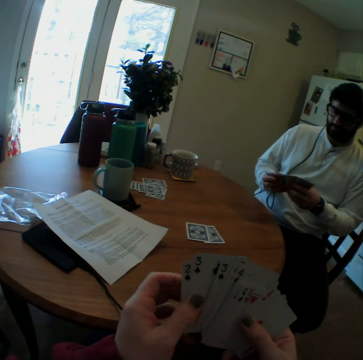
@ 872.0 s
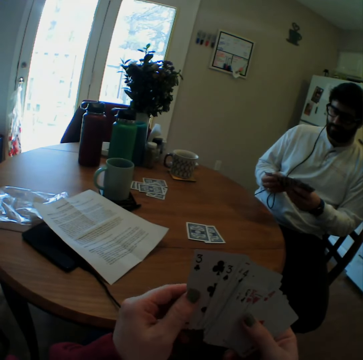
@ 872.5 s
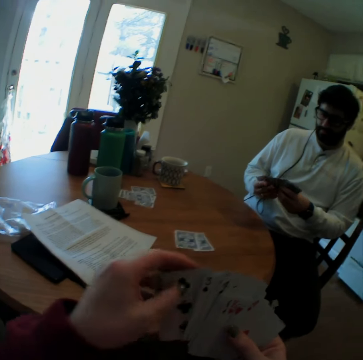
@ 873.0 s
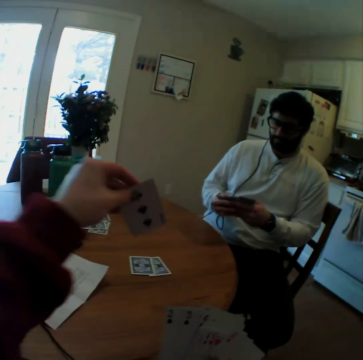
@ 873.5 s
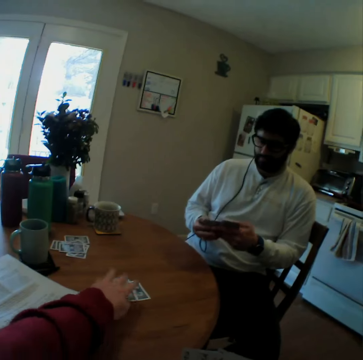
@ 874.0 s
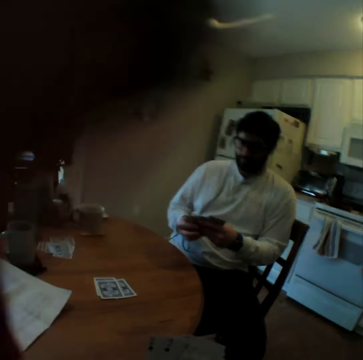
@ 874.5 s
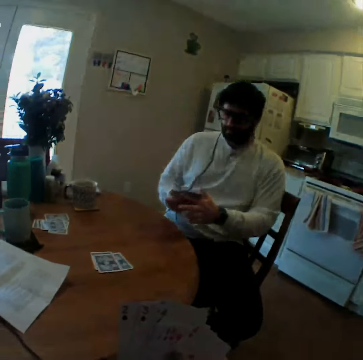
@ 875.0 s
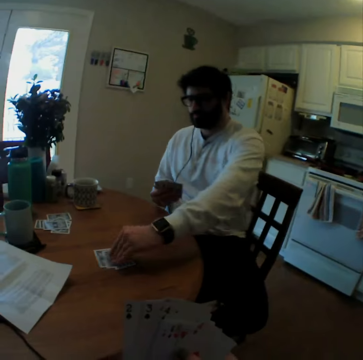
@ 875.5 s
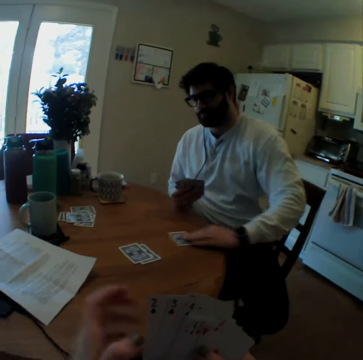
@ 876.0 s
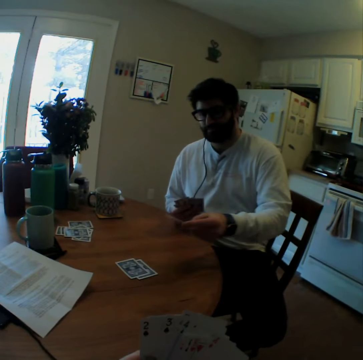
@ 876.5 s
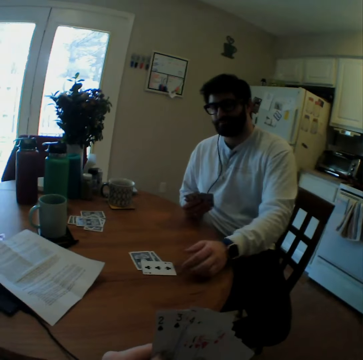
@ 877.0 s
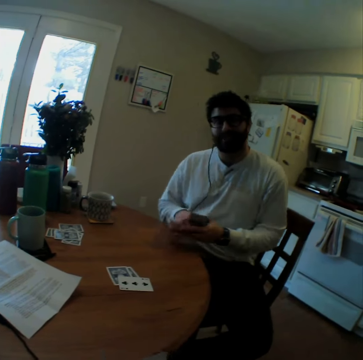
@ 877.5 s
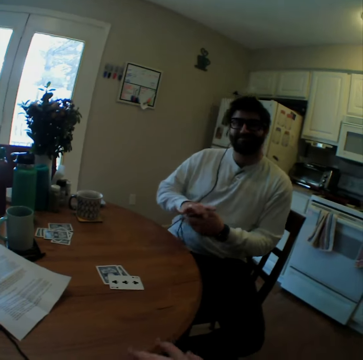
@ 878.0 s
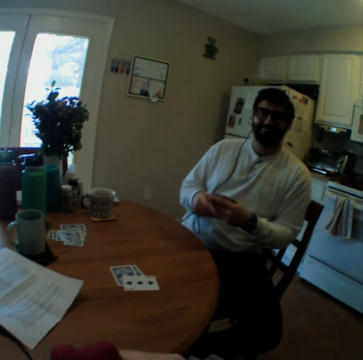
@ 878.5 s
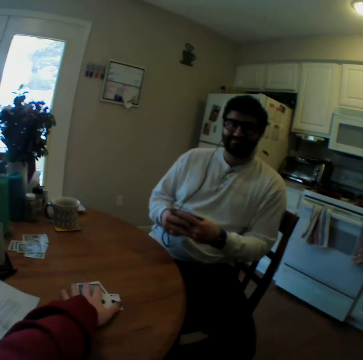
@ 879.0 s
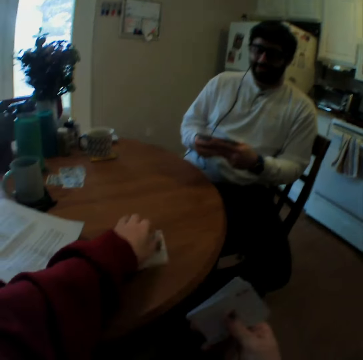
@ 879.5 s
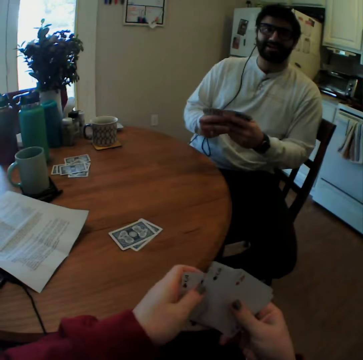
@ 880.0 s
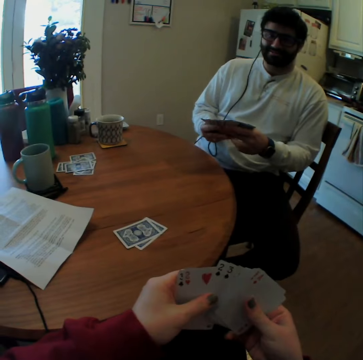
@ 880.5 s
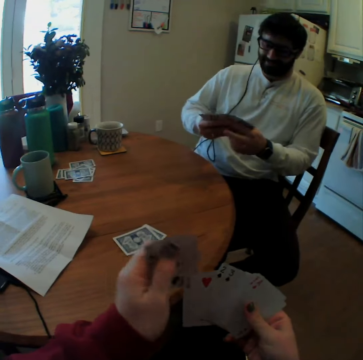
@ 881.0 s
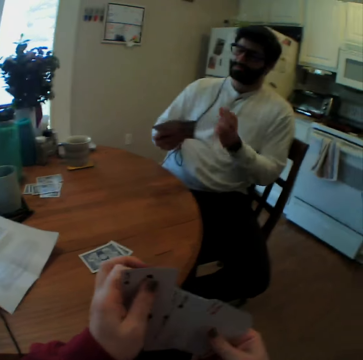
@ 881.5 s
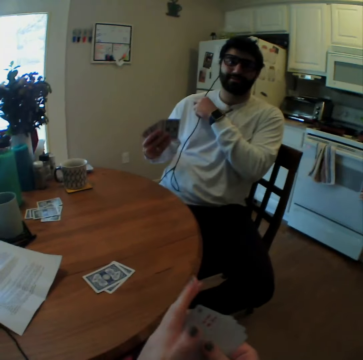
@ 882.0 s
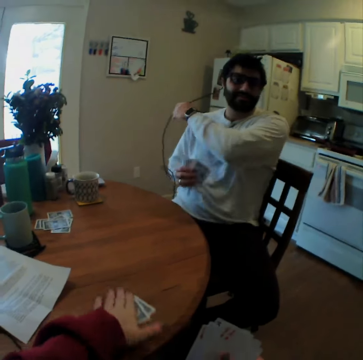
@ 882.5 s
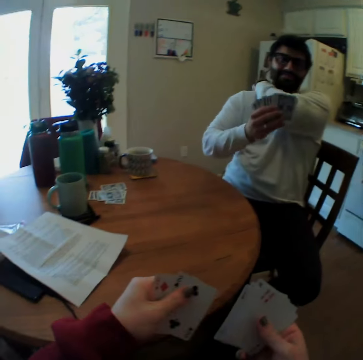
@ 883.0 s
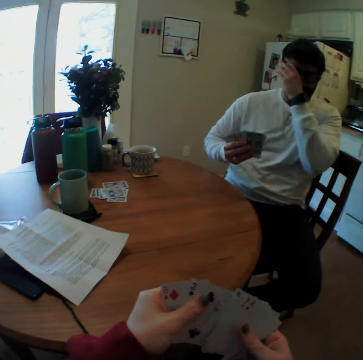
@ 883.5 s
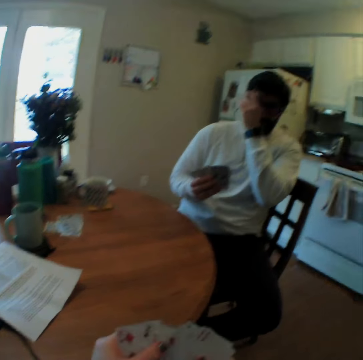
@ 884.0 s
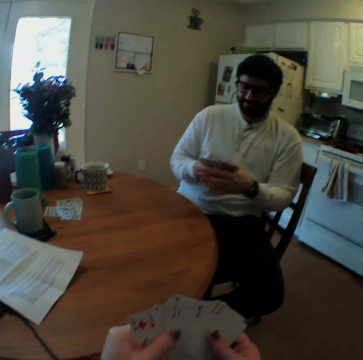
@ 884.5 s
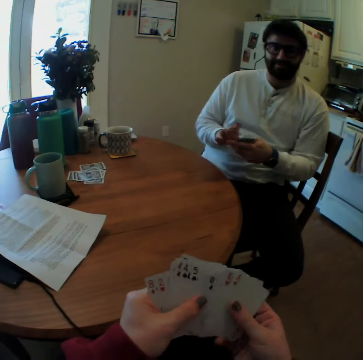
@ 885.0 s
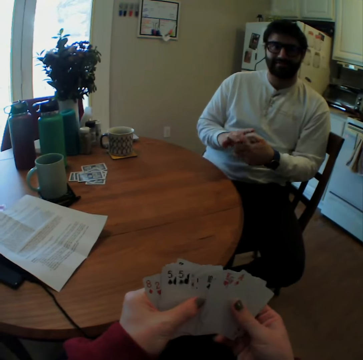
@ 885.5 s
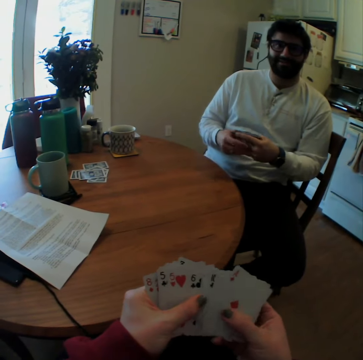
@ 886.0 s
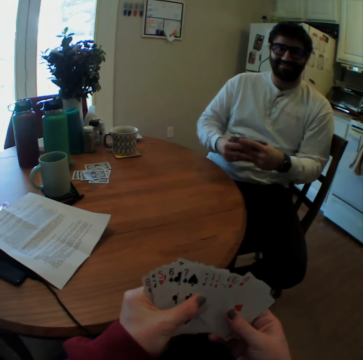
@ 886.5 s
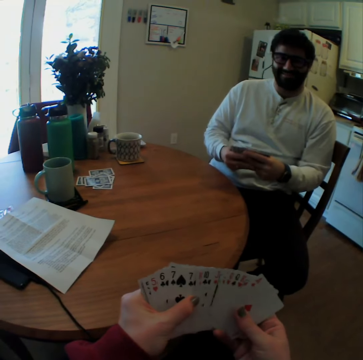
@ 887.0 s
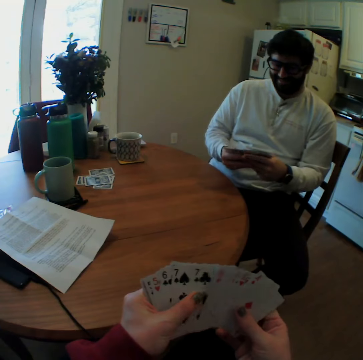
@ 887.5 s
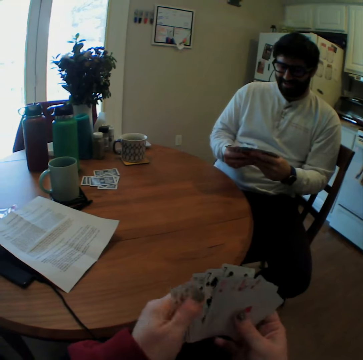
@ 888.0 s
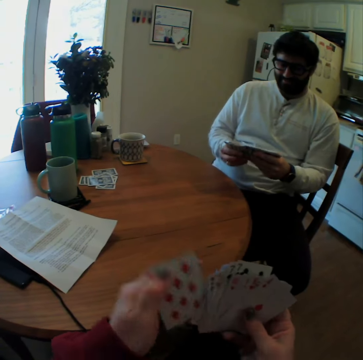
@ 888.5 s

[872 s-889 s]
The camera wearer arranges the playing cards. A man arranges the playing cards. The camera wearer puts a card and plays card games with the man. They raise a hand. The man takes a playing card on the table. The camera wearer lowers the hand. The man looks on the playing card. The camera wearer speaks. The man puts the playing card on the table. The camera wearer takes a playing card from the table, pulls cards, and arranges playing cards. The man arranges the playing cards. The man touches his earphones cable. The man puts the earphones at his back. The man adjusts his goggles. The camera wearer speaks. The man arranges the playing cards.

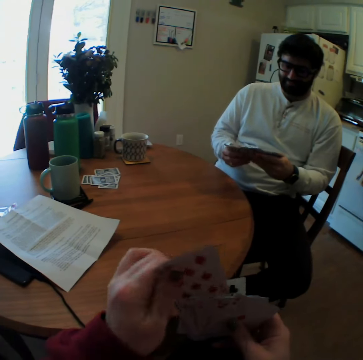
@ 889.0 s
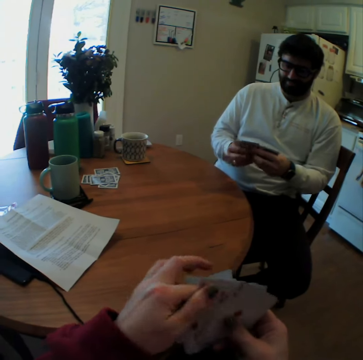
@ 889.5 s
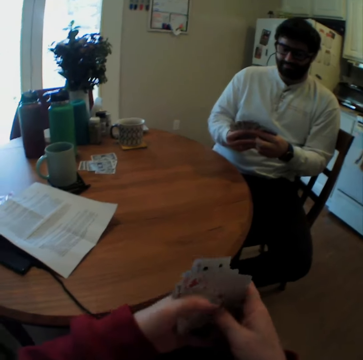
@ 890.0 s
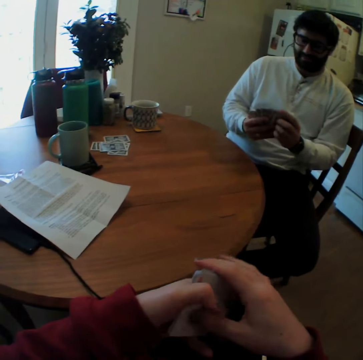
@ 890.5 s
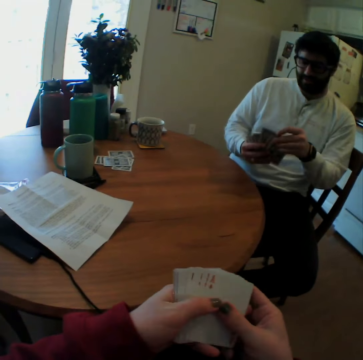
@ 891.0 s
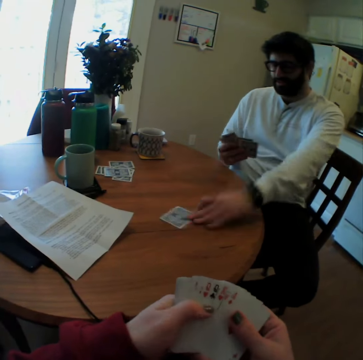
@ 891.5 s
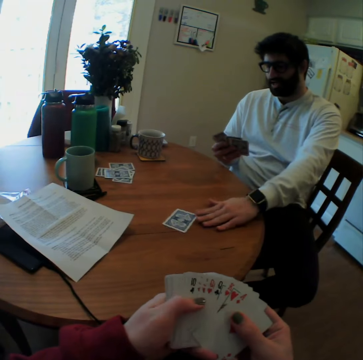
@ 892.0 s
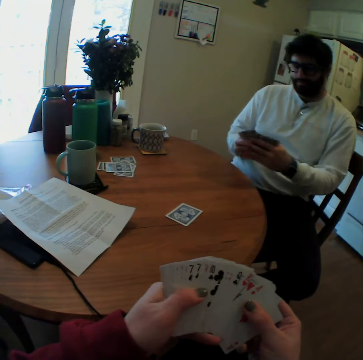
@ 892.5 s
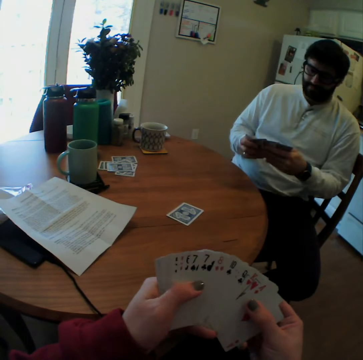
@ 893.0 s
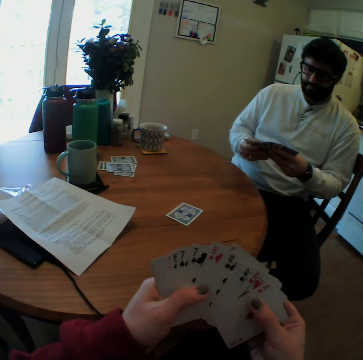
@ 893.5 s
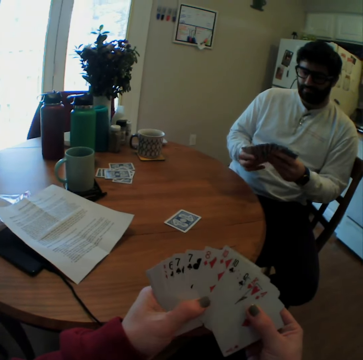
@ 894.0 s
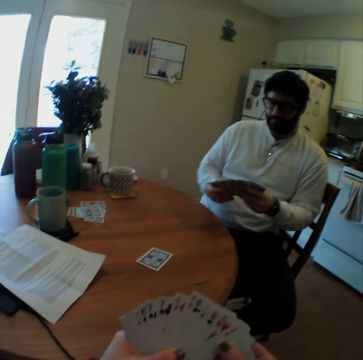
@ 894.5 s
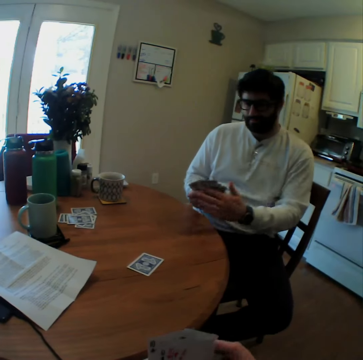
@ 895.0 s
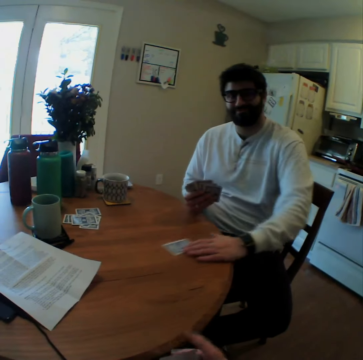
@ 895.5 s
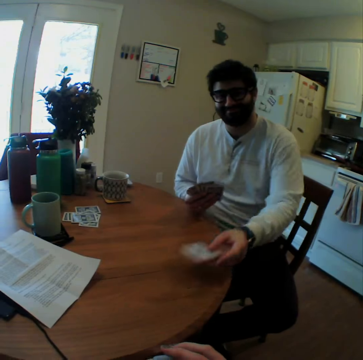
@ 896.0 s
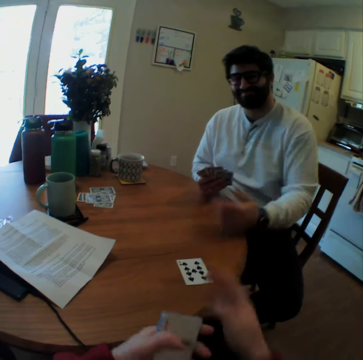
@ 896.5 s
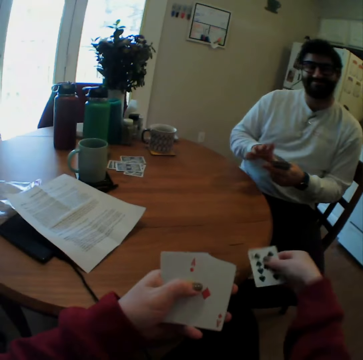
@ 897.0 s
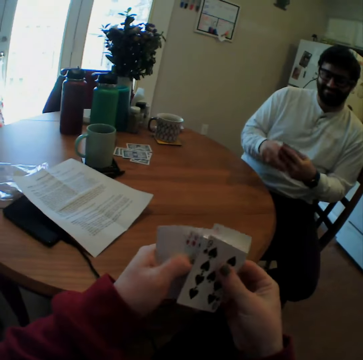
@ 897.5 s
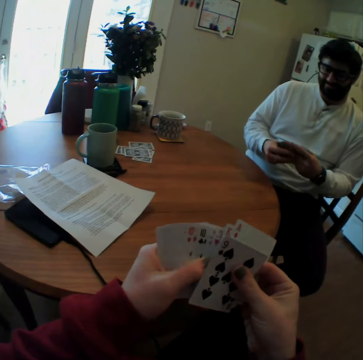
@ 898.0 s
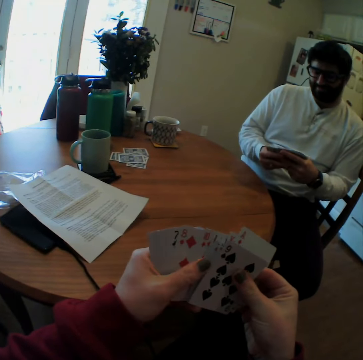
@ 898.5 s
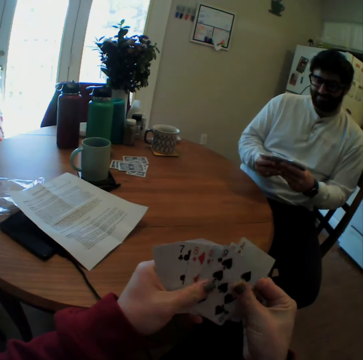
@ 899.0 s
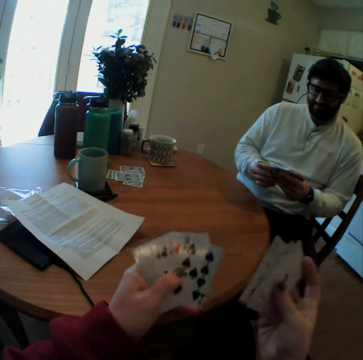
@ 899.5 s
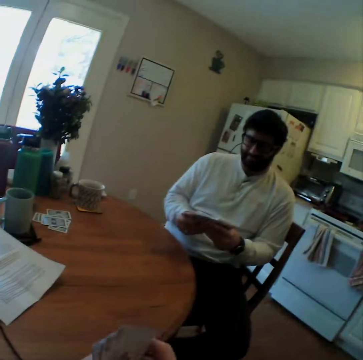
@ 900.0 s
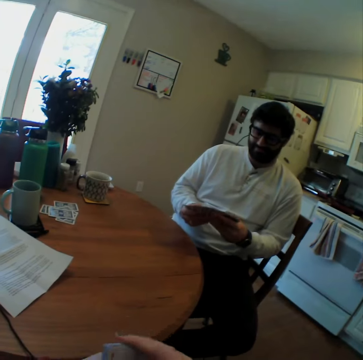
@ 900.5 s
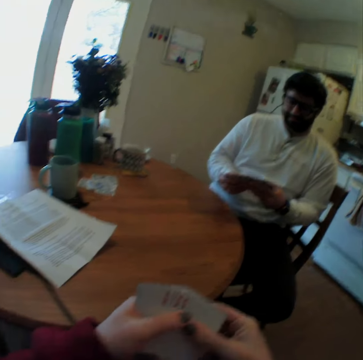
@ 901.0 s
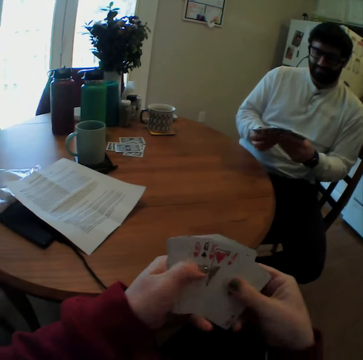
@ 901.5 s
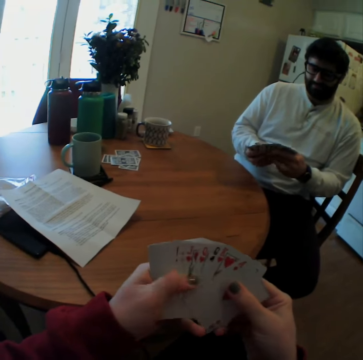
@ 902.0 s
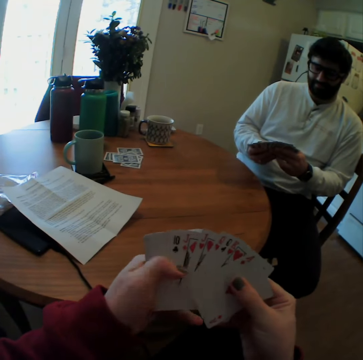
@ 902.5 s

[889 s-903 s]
The camera wearer sighs. A man plays card games with the camera wearer. The man puts a card. The camera wearer speaks. The man takes a playing card from the table. The man turns the card. The man puts back the playing card. The camera wearer takes the playing card on the table. The man arranges the playing cards. The camera wearer arranges the playing cards. They mix the cards.

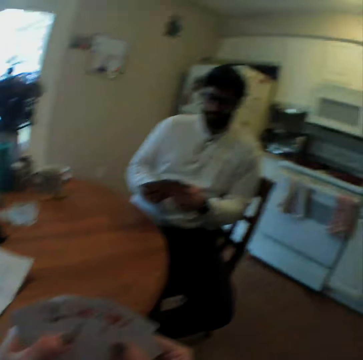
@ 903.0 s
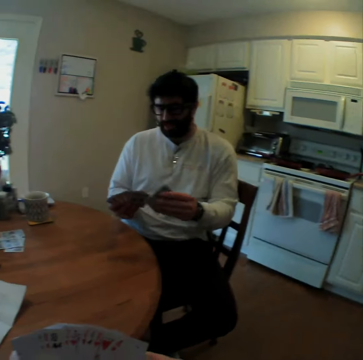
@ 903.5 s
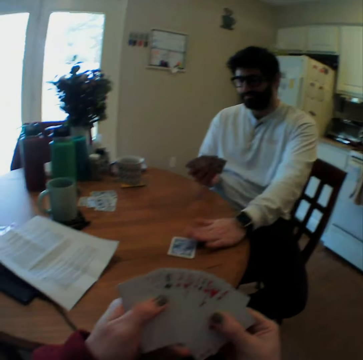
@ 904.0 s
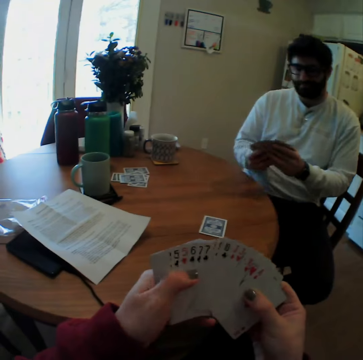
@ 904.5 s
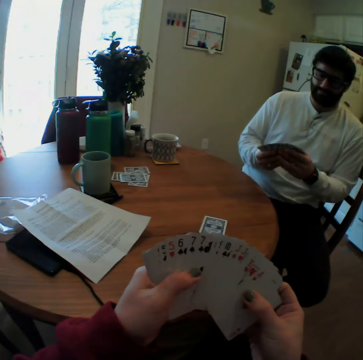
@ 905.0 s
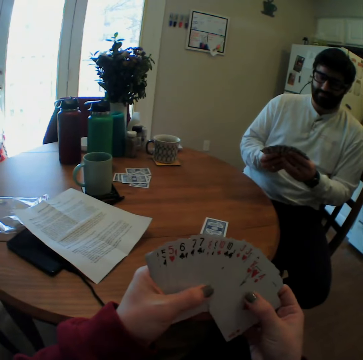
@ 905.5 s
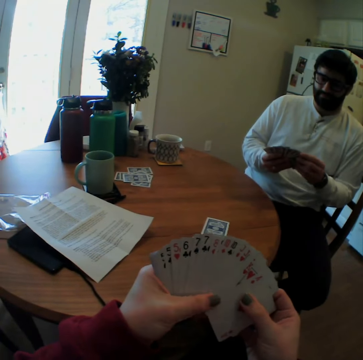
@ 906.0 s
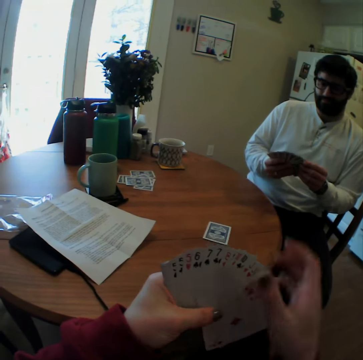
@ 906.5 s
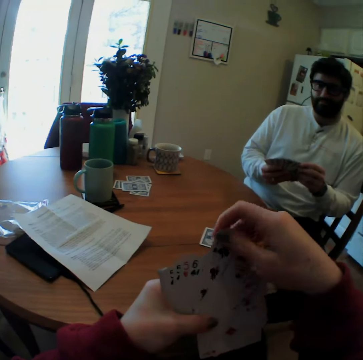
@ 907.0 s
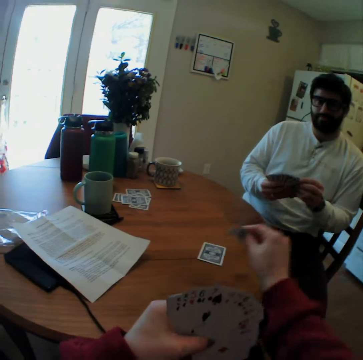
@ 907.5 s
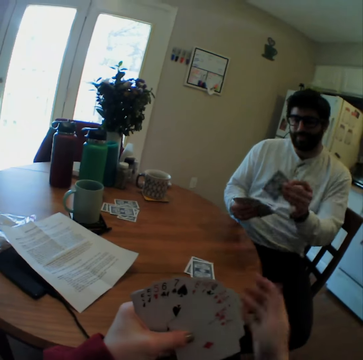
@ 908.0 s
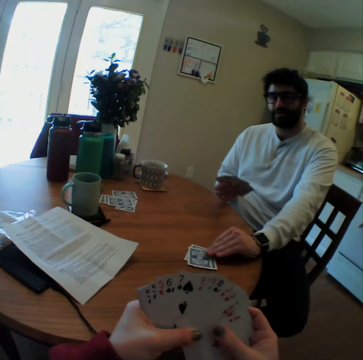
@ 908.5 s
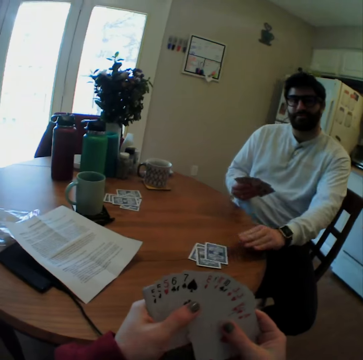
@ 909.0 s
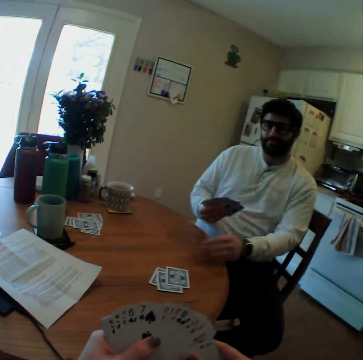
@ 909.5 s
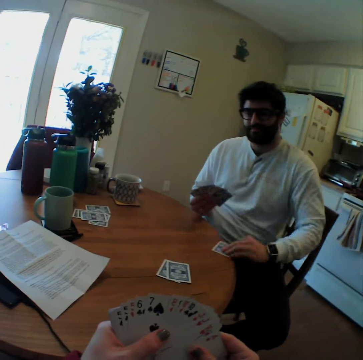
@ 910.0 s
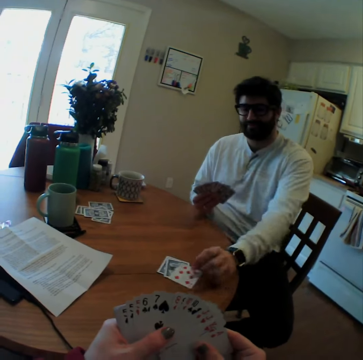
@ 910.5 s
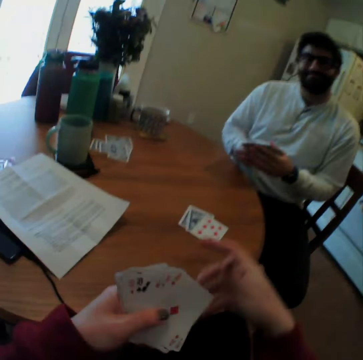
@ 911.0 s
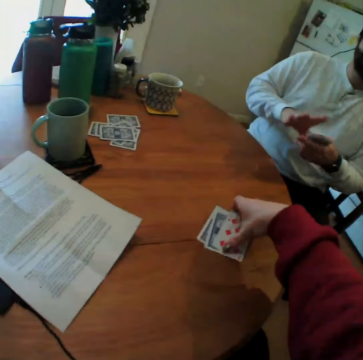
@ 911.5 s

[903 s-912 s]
A man plays a card game with the camera wearer. The man puts a card. The camera wearer puts a card. The man puts a card. The man overturns the playing cards.
